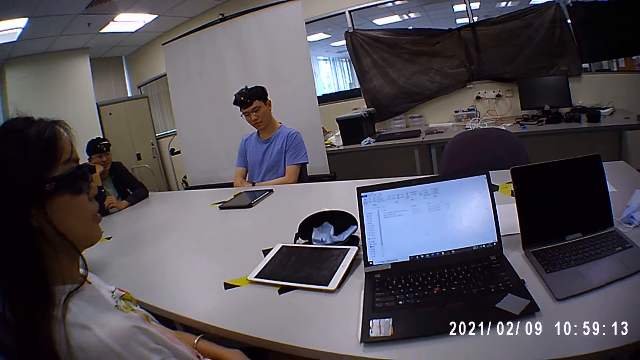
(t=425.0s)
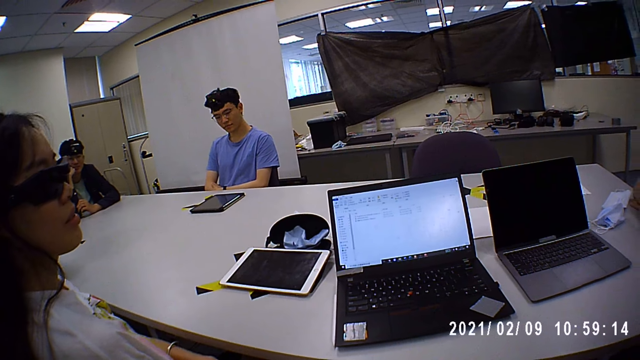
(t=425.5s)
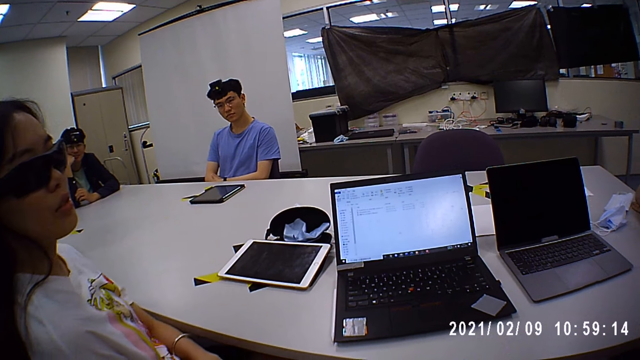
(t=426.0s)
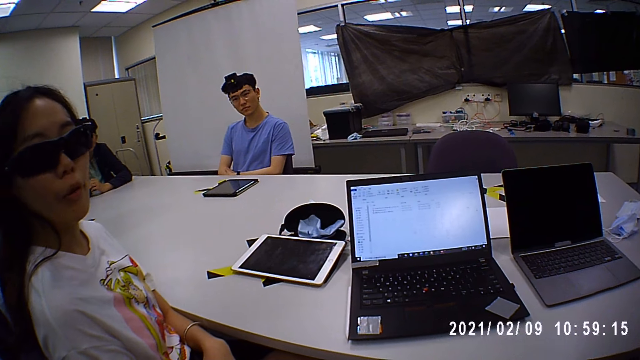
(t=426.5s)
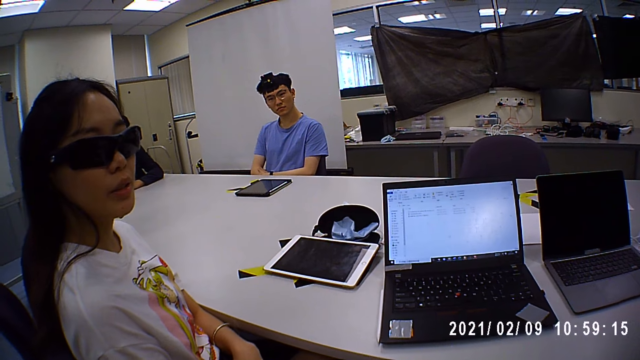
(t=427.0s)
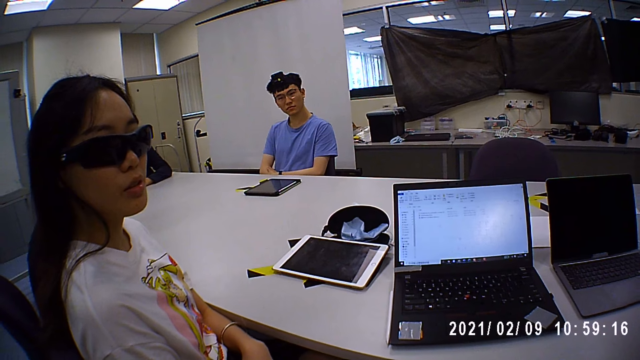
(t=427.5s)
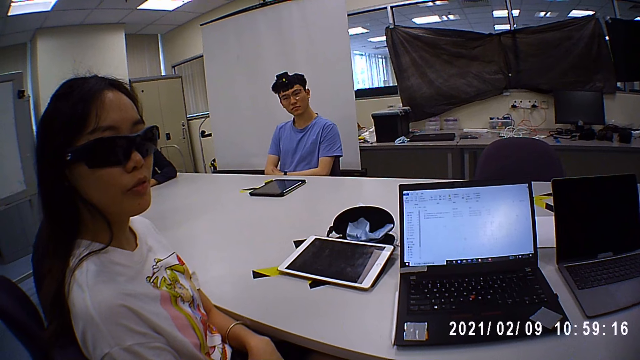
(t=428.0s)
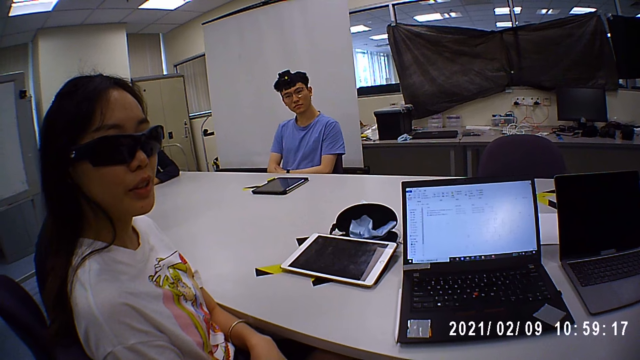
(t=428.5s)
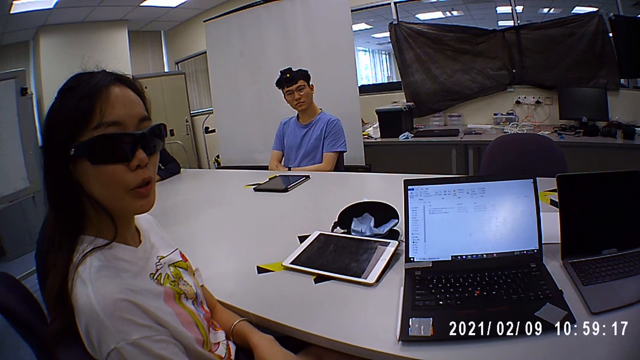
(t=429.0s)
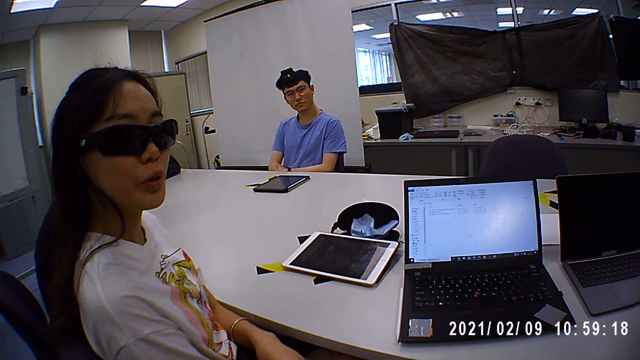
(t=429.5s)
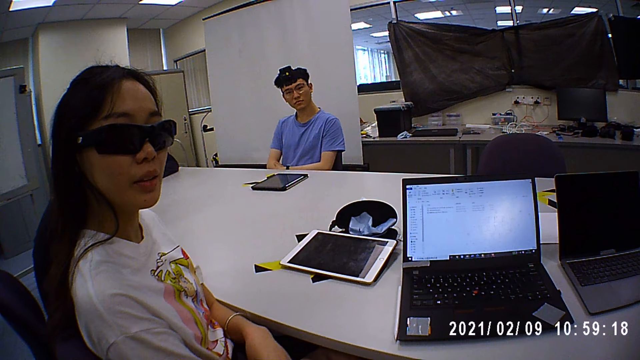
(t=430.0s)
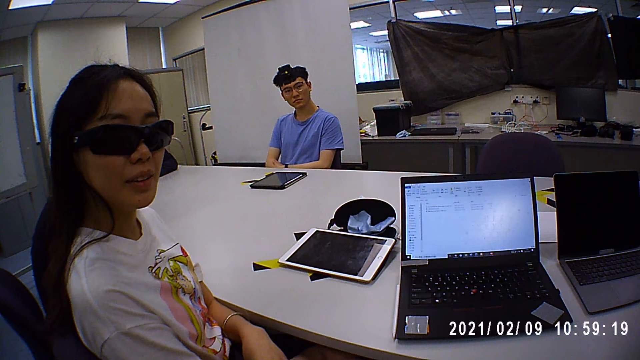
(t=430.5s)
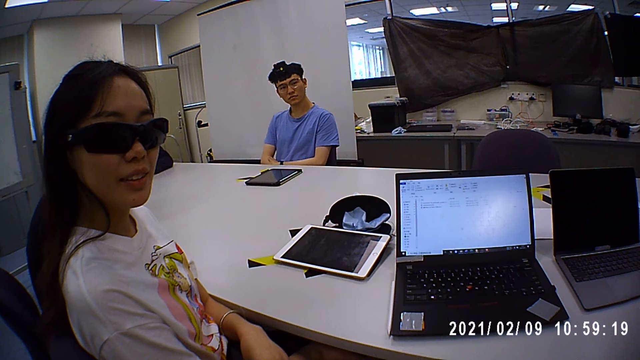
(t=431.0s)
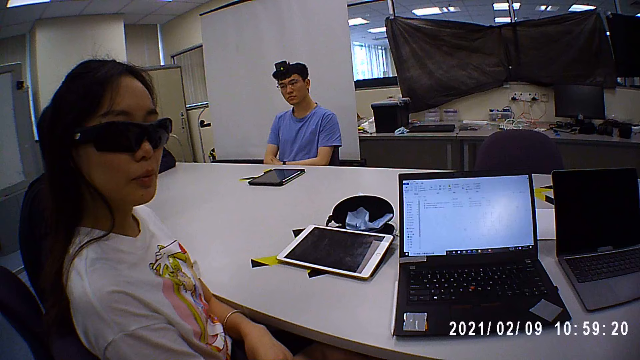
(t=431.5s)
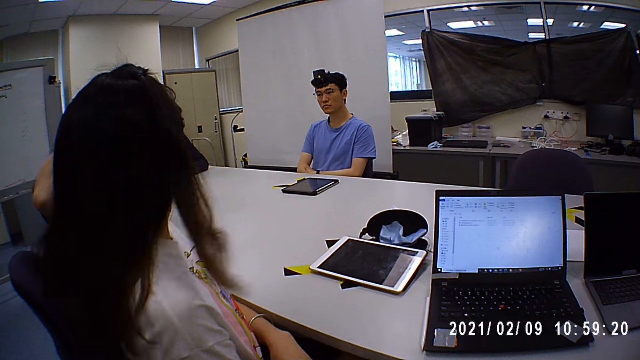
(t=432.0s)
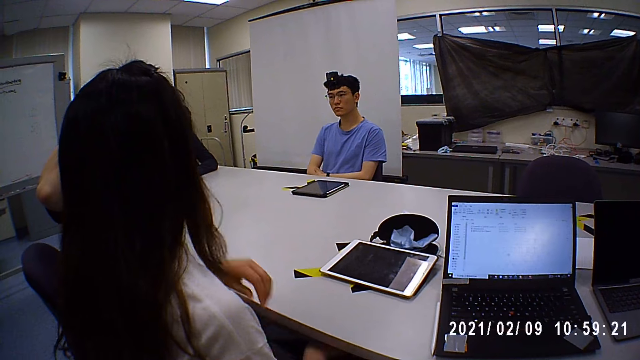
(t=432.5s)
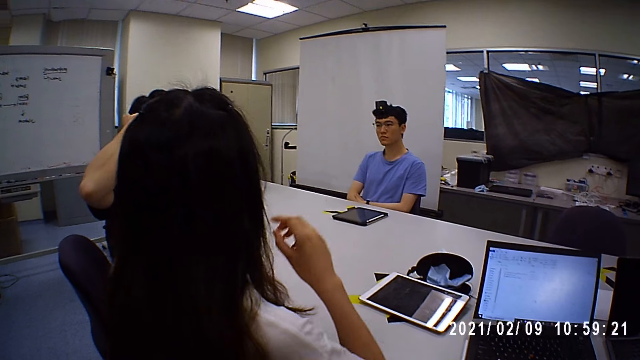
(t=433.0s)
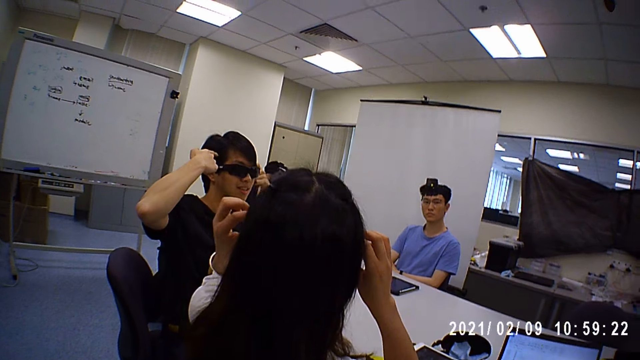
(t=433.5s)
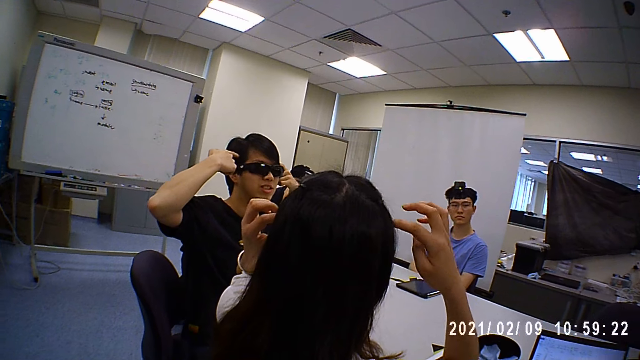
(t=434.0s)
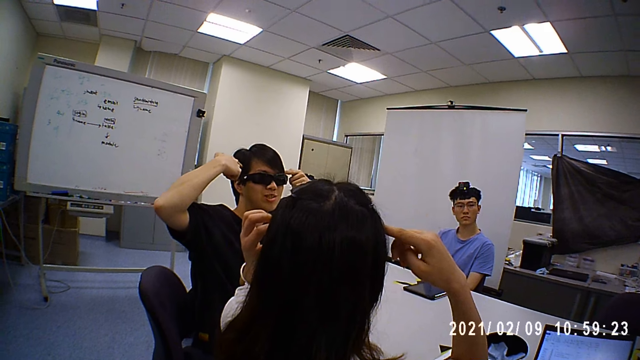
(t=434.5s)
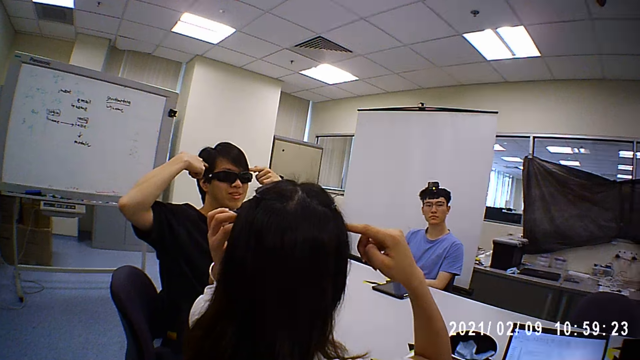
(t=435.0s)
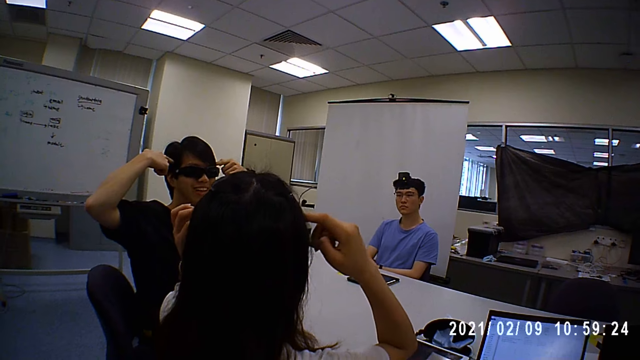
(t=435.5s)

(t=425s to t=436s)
A woman turns to a man. The camera wearer looks around. The woman holds her camera with hands. The man points at his head with his fingers. The woman points at her head with a finger.

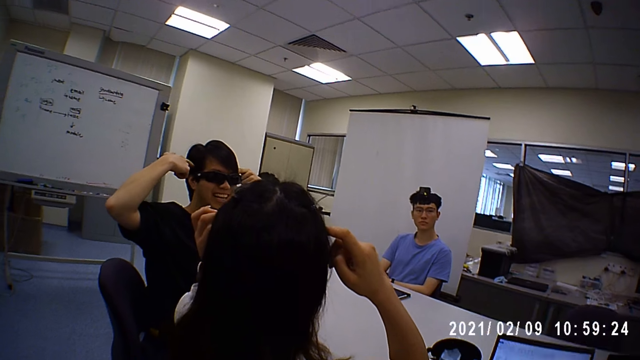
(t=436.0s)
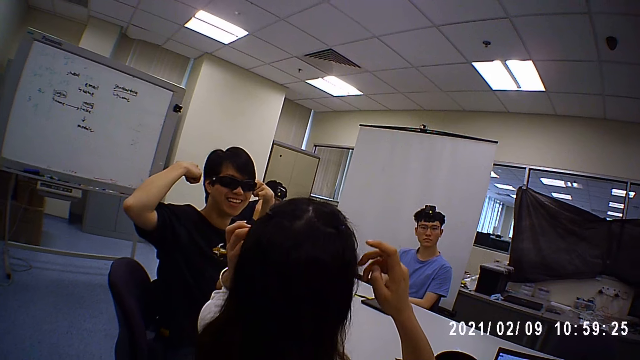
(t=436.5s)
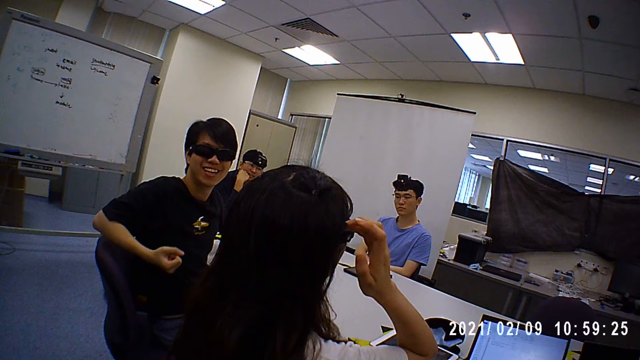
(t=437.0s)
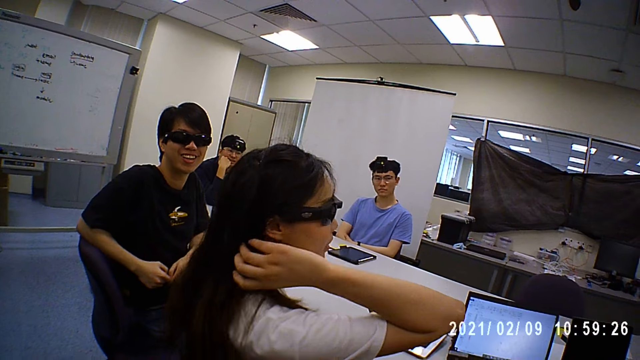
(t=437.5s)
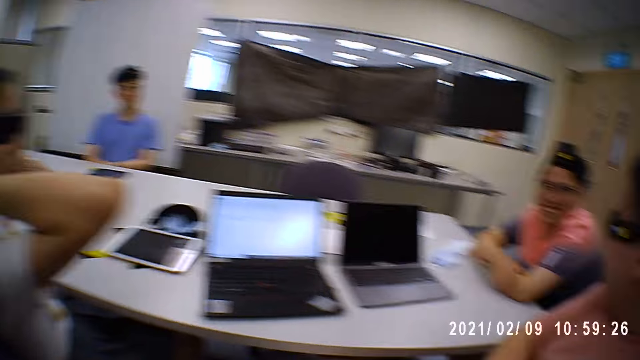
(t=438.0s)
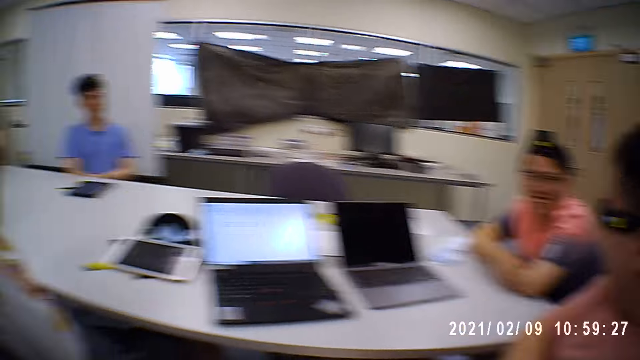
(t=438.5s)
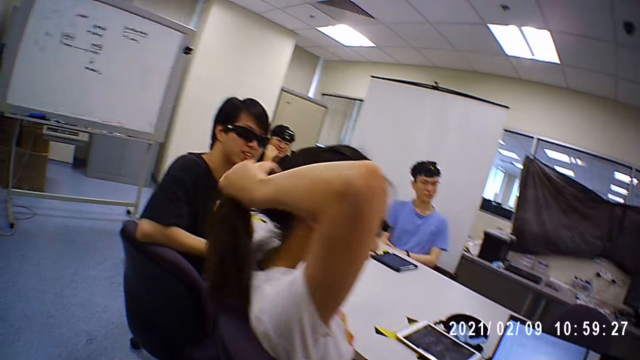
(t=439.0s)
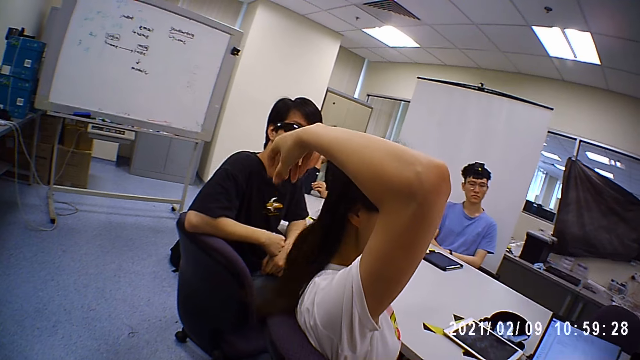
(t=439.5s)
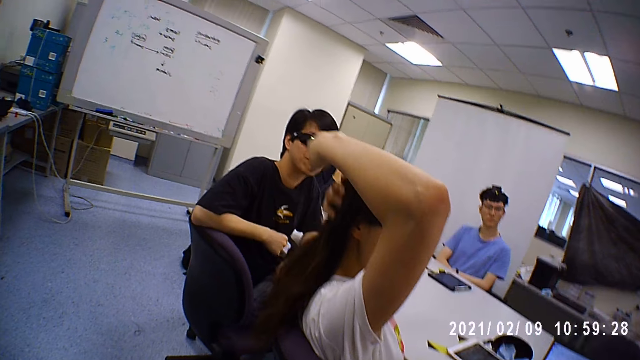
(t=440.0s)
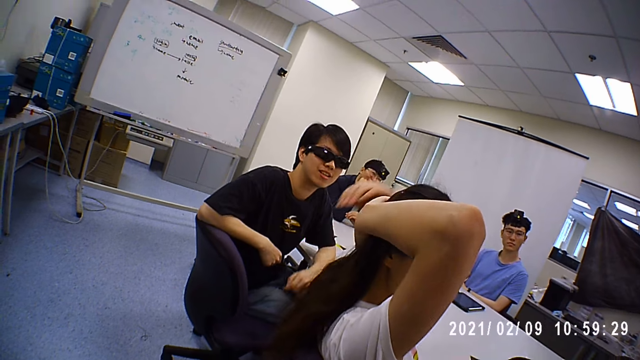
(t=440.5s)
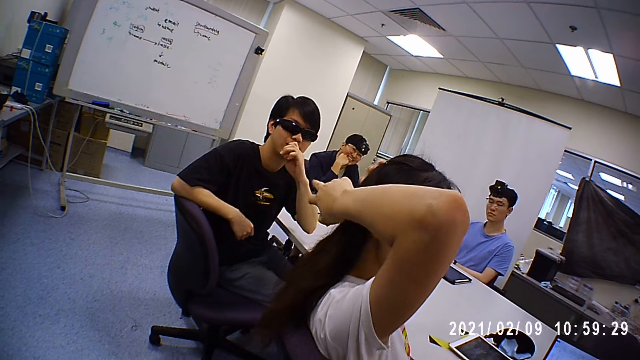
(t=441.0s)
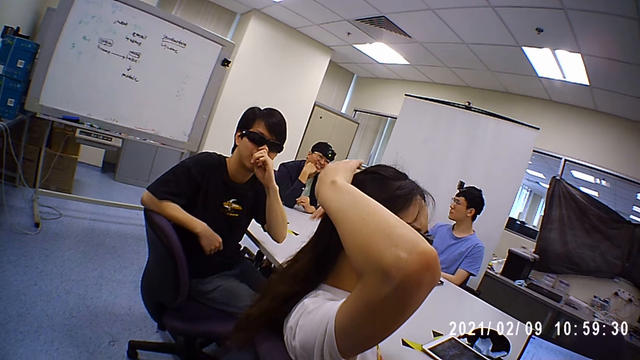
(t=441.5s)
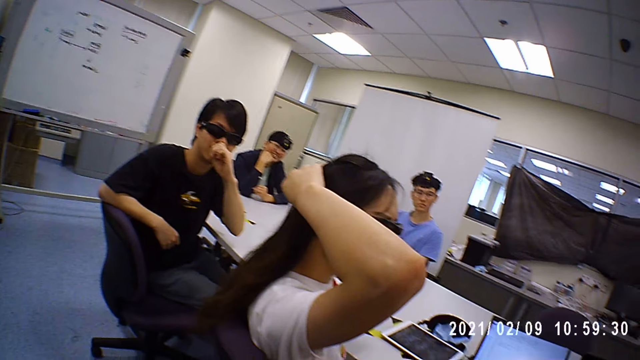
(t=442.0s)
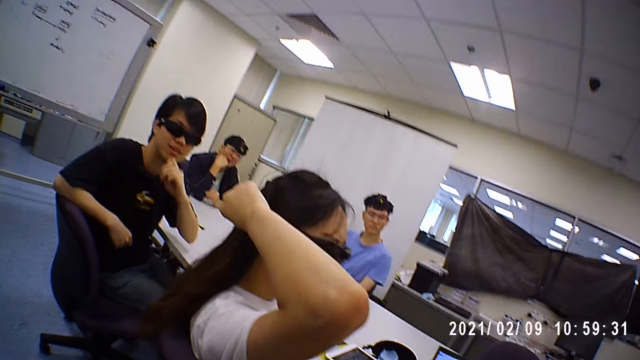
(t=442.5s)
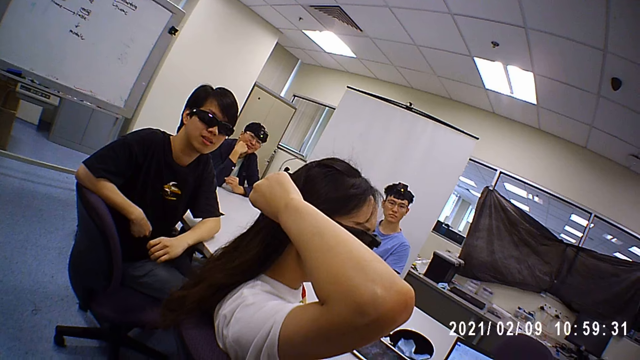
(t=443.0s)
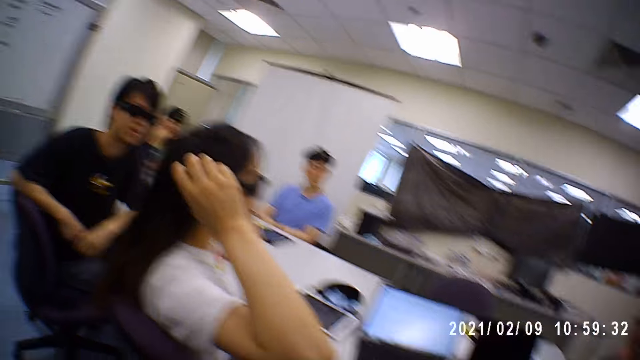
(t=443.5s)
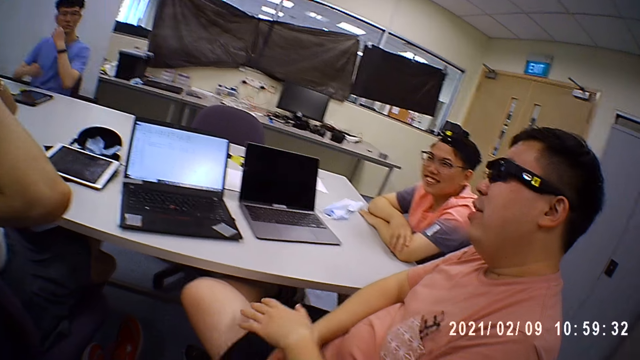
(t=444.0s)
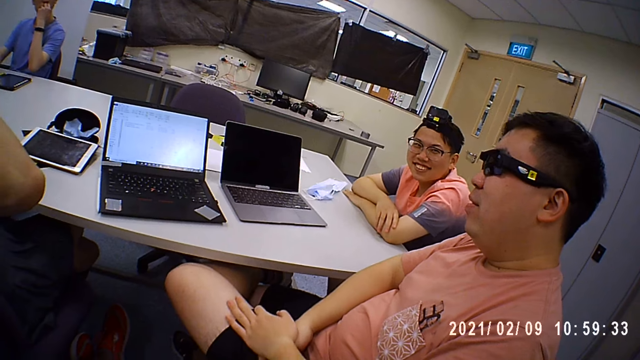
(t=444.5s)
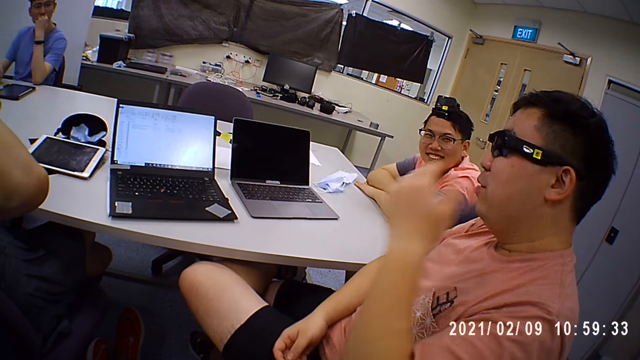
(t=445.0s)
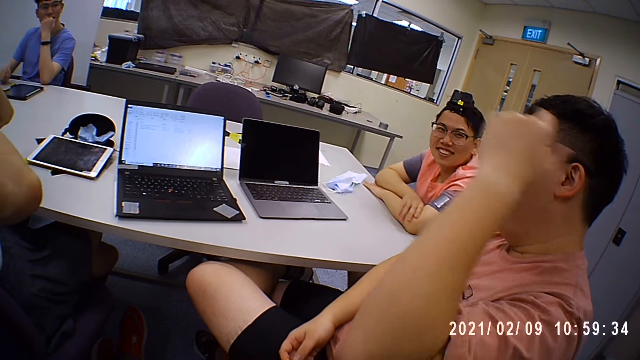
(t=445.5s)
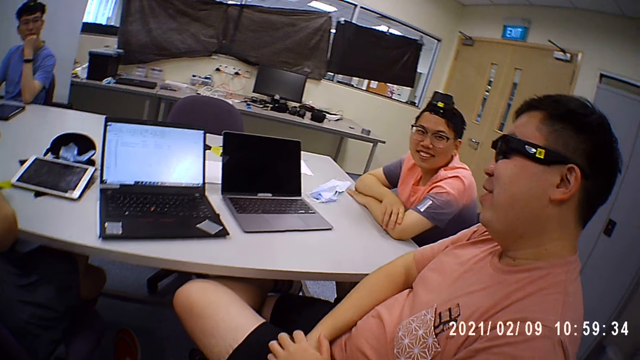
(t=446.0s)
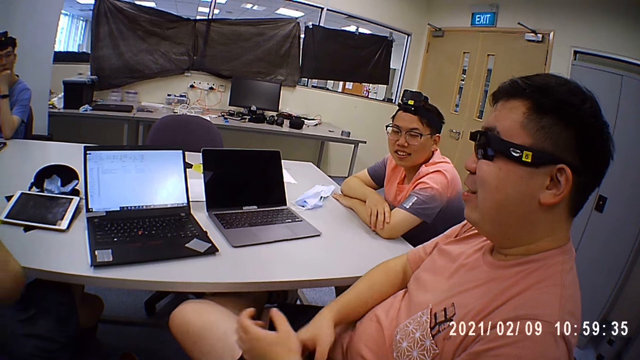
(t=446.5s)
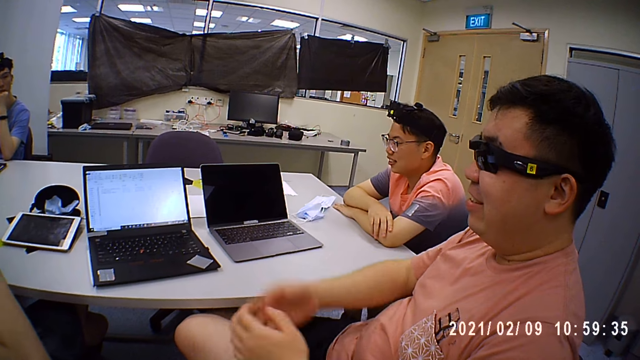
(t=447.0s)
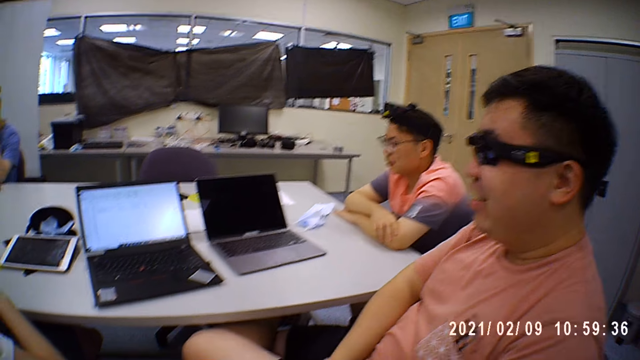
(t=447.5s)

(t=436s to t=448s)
A woman moves her hair with a hand, drops the hair on her back and moves hands on her hair. A man puts a hand on his mouth. Another man puts down a hand on his thigh. A third man puts a hand on his mouth. The second man moves a hand and moves hands.
